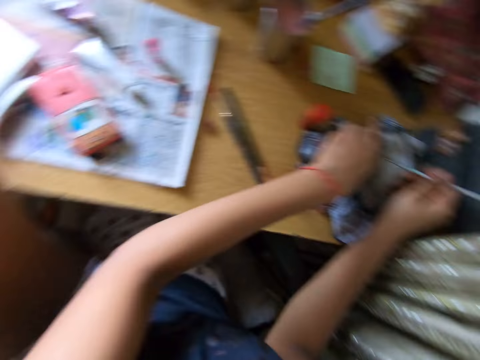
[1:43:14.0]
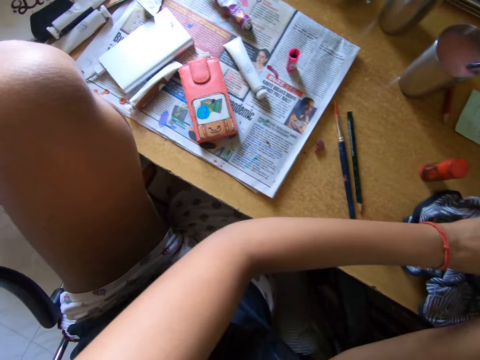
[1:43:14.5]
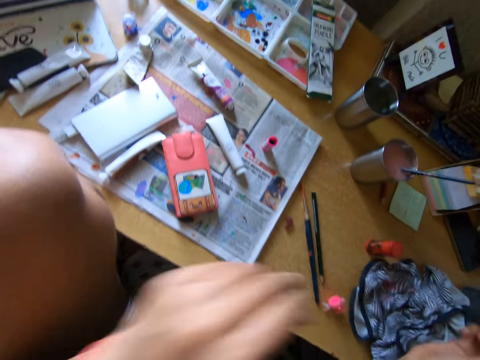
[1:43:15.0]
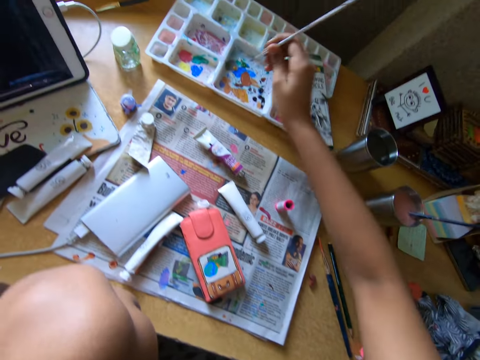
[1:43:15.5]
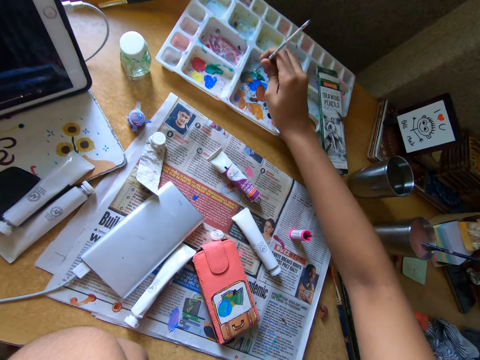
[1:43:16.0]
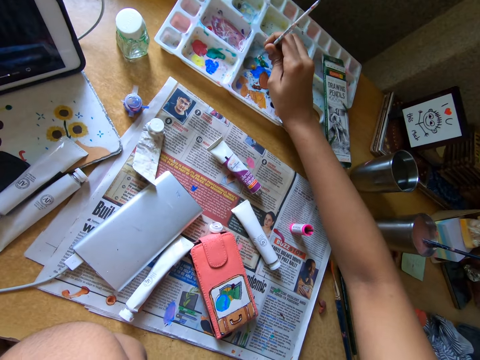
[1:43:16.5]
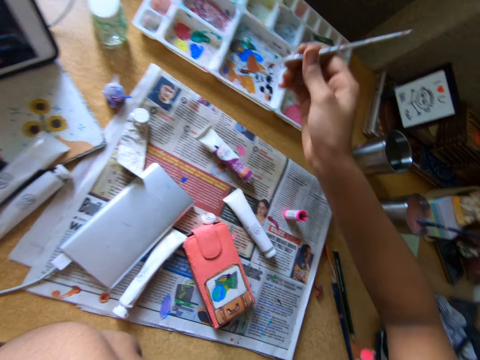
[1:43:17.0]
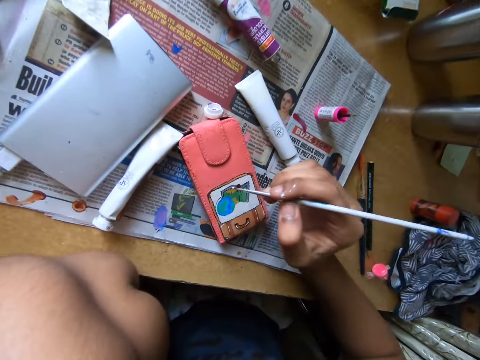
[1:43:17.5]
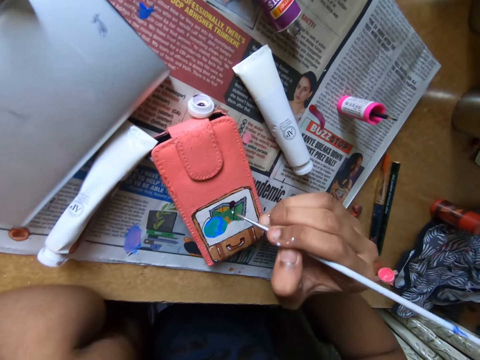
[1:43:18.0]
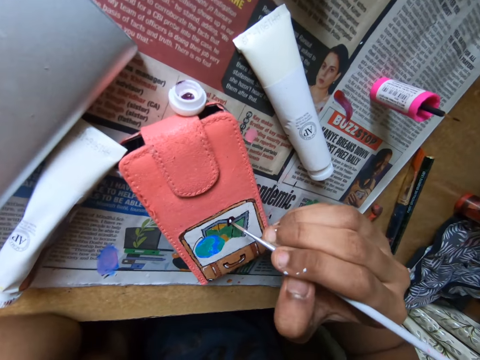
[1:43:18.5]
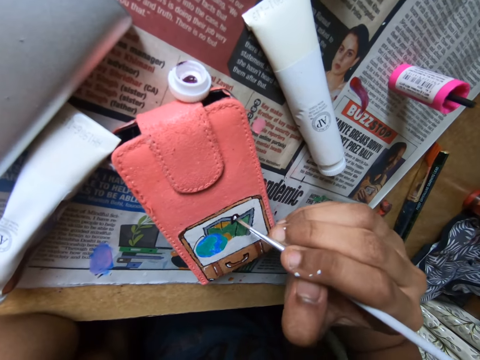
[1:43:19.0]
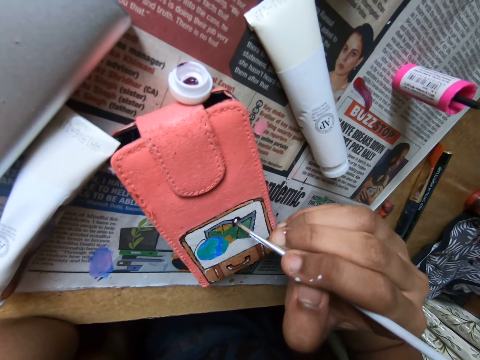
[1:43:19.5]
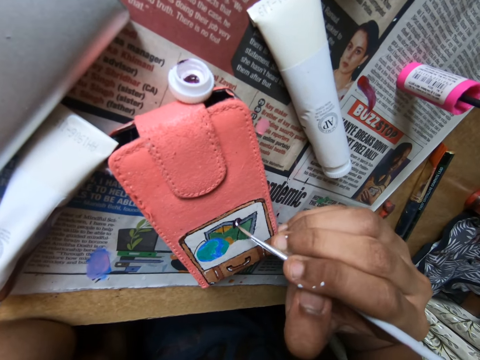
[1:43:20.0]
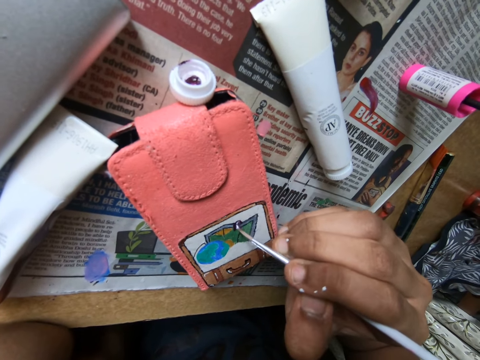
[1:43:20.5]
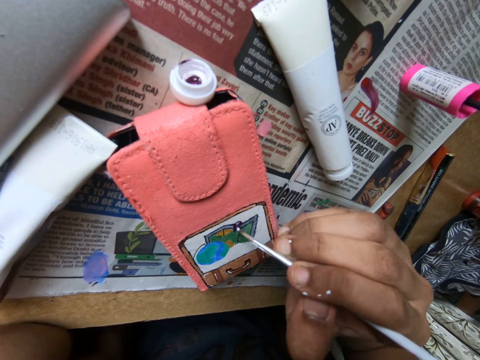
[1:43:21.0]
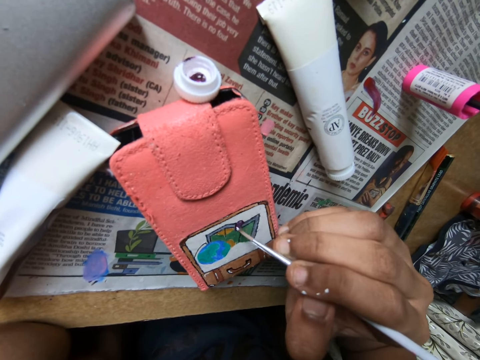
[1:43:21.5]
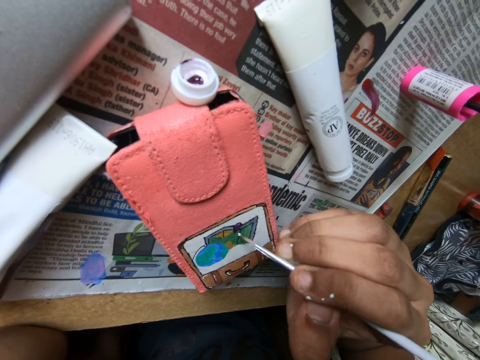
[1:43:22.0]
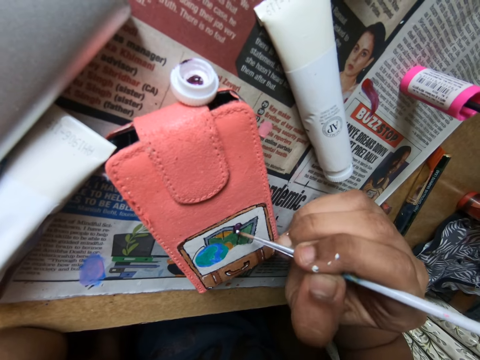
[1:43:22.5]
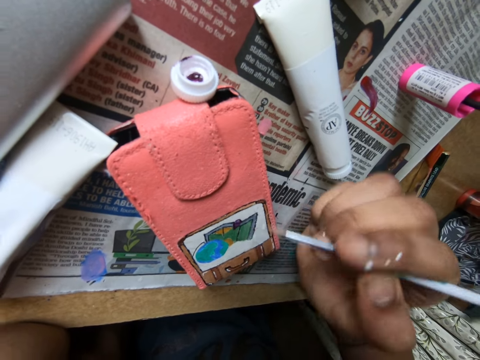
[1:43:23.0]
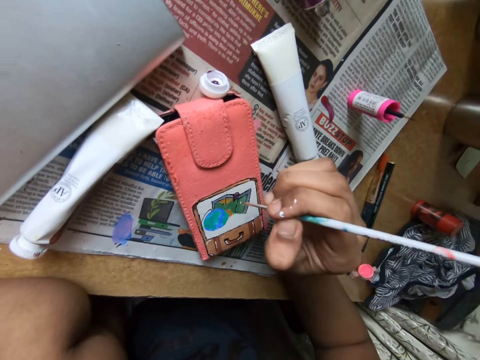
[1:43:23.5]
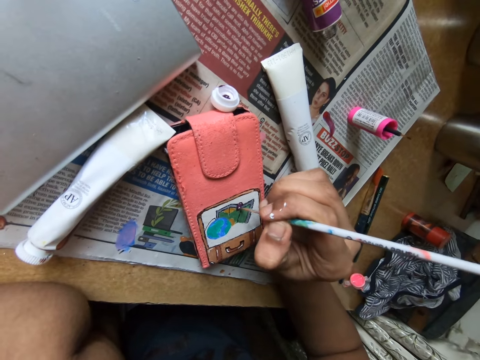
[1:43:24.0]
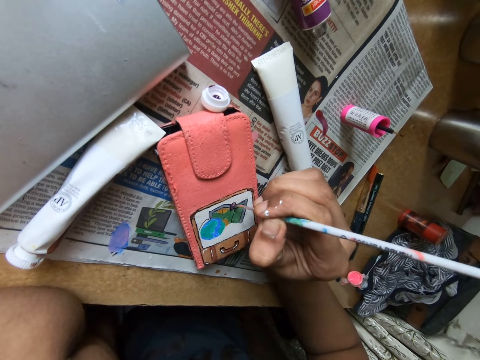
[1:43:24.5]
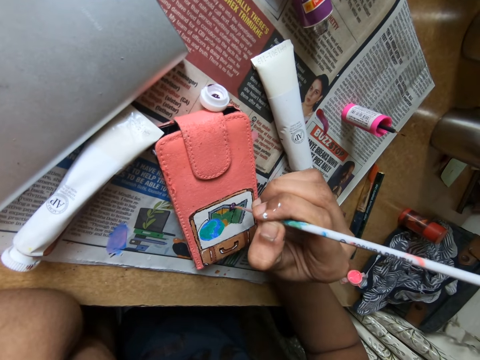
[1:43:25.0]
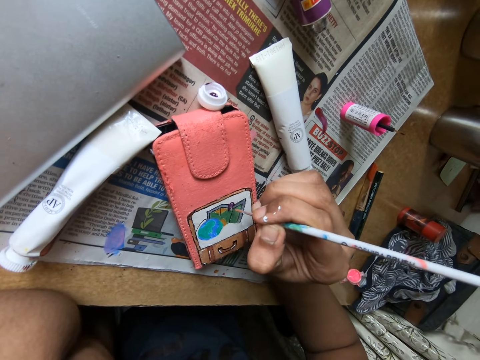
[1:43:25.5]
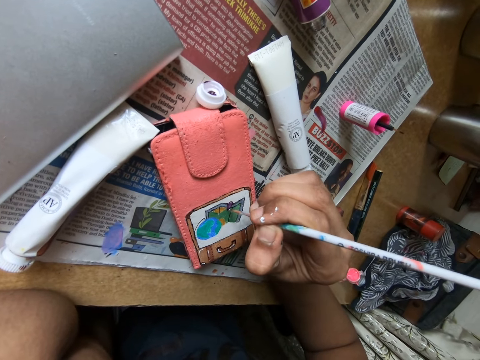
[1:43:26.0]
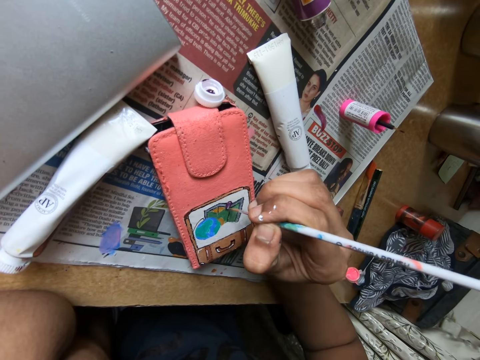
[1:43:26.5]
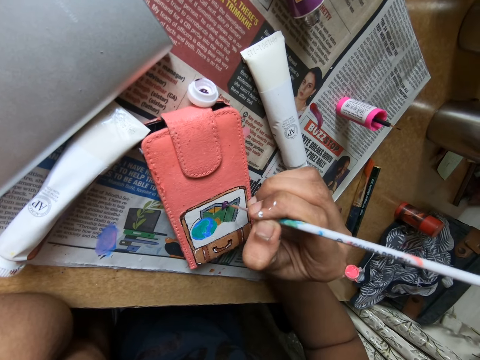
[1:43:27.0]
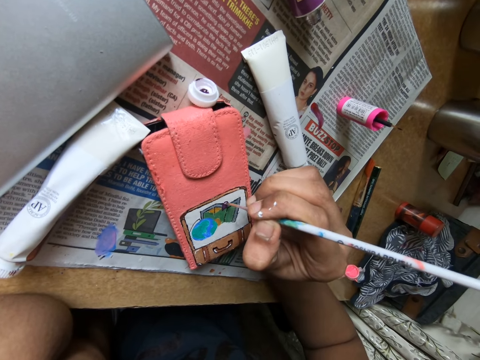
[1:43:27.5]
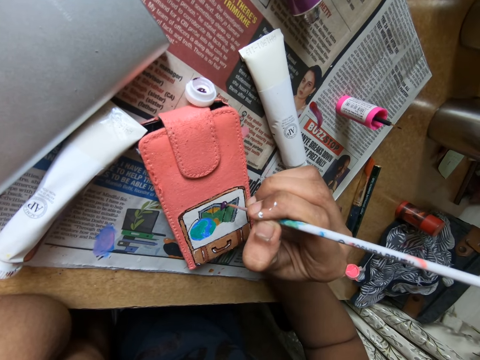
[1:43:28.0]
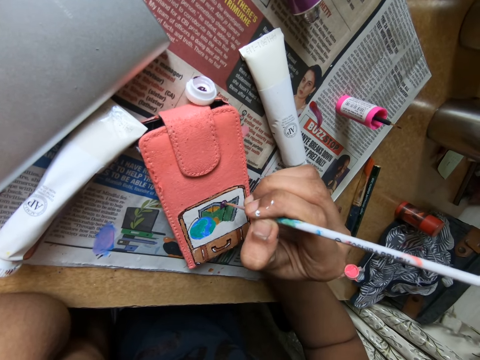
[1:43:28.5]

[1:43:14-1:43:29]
The camera wearer rubs the paint brush on a cloth on the table with both hands. She dabs the paint brush on a paint tray on the table with her right hand. She paints on the phone case on the table with the paint brush in her right hand.

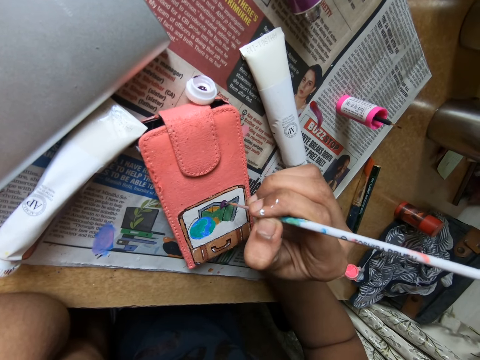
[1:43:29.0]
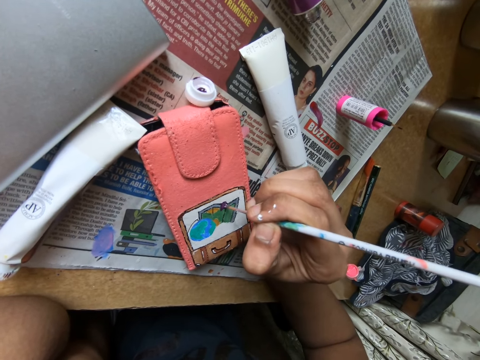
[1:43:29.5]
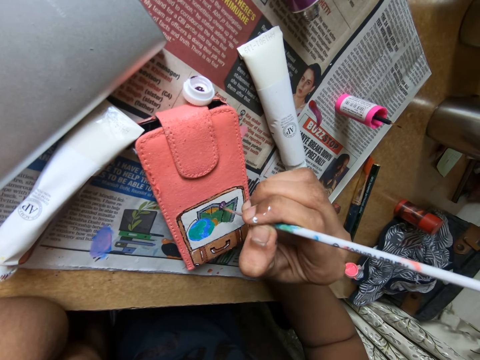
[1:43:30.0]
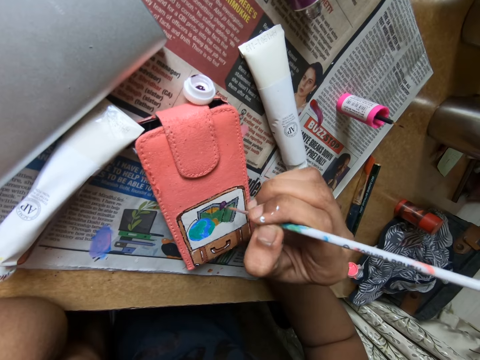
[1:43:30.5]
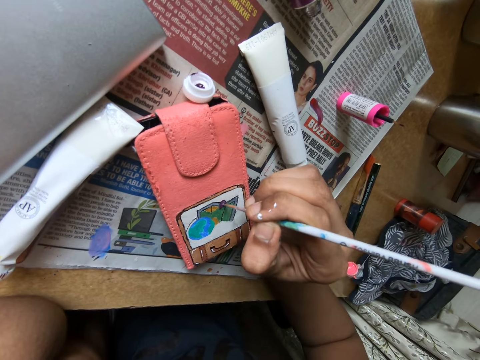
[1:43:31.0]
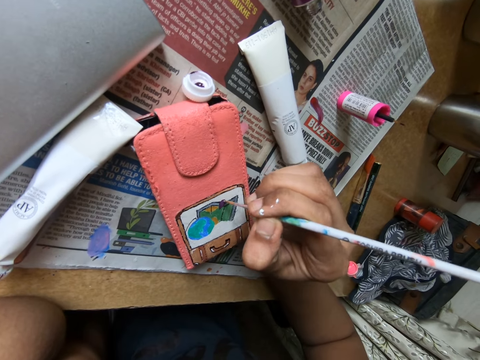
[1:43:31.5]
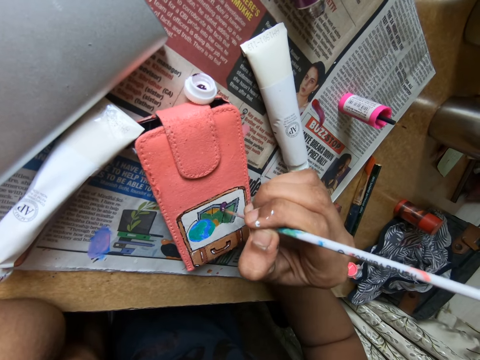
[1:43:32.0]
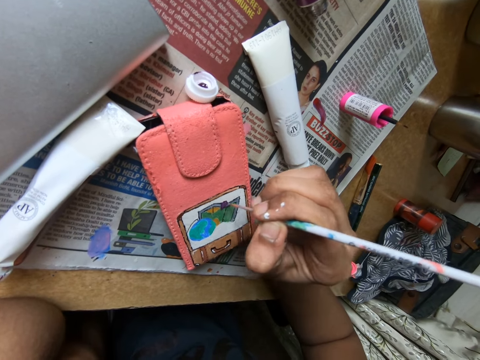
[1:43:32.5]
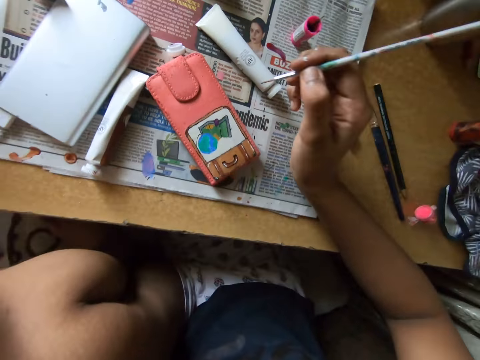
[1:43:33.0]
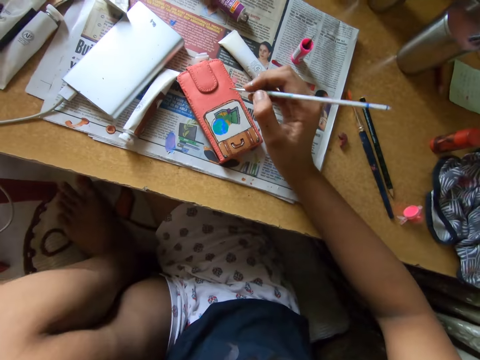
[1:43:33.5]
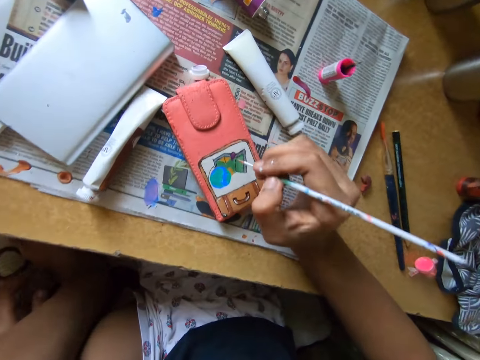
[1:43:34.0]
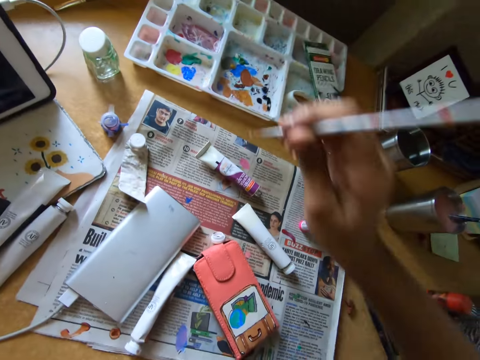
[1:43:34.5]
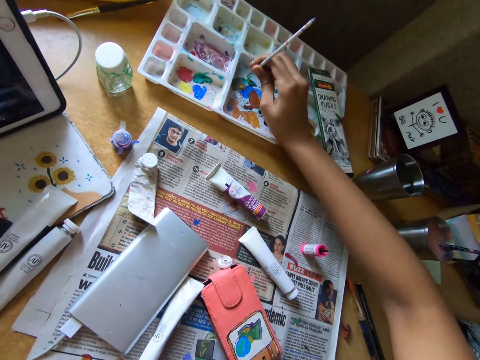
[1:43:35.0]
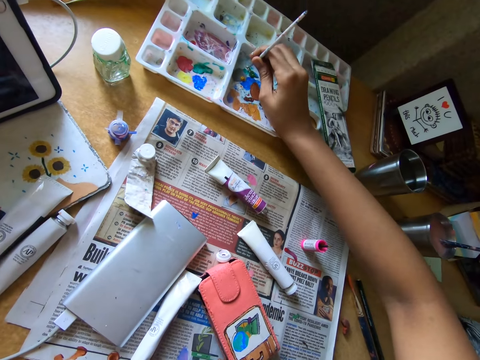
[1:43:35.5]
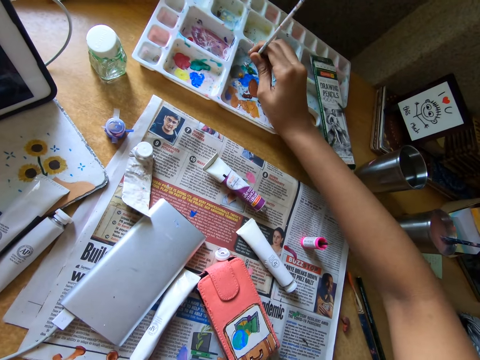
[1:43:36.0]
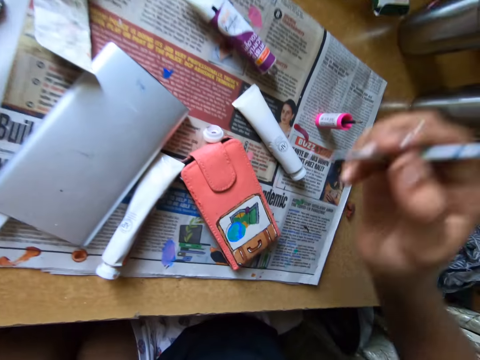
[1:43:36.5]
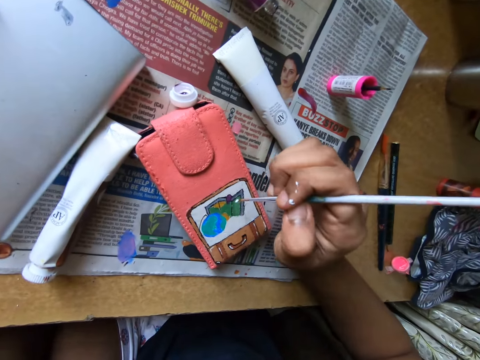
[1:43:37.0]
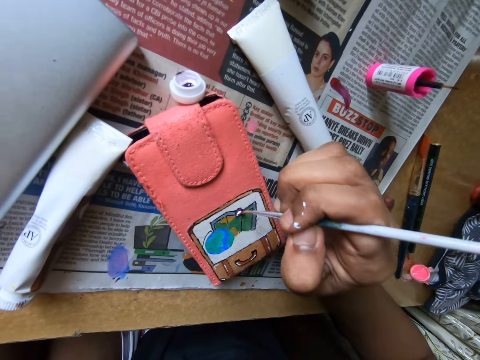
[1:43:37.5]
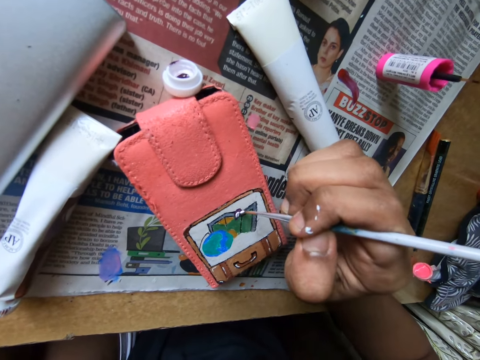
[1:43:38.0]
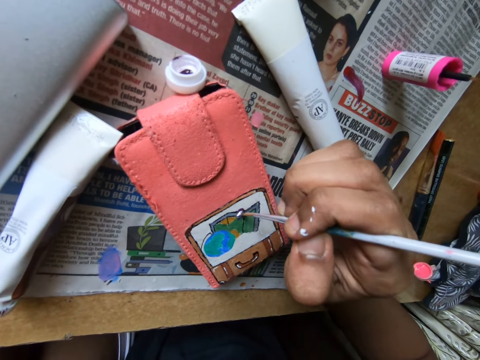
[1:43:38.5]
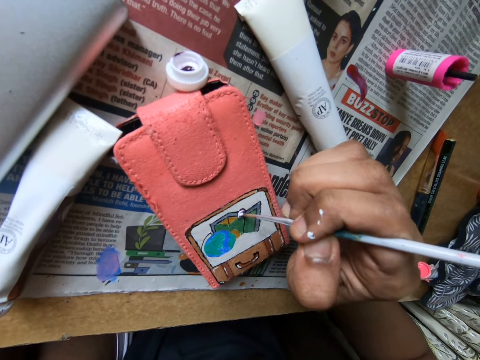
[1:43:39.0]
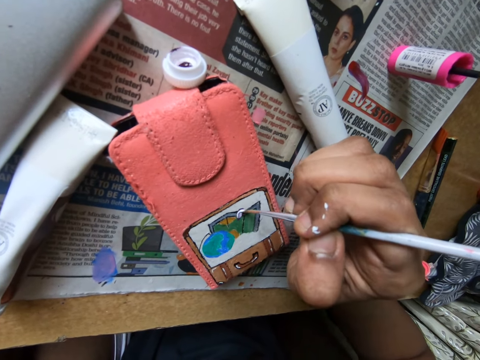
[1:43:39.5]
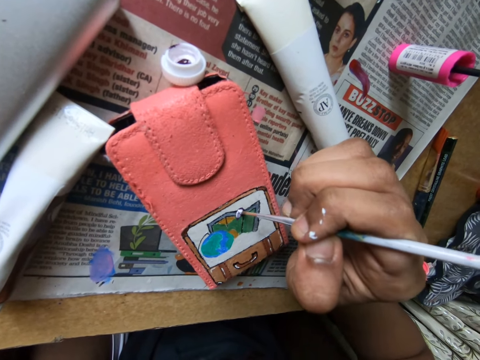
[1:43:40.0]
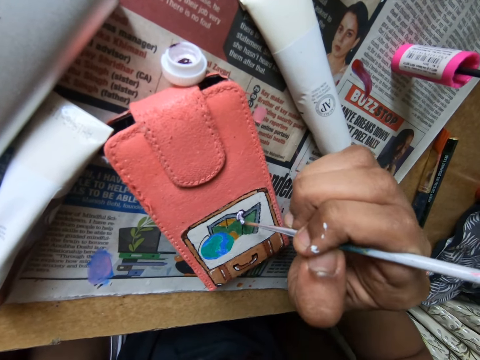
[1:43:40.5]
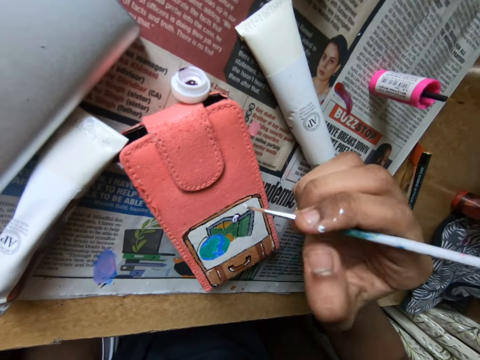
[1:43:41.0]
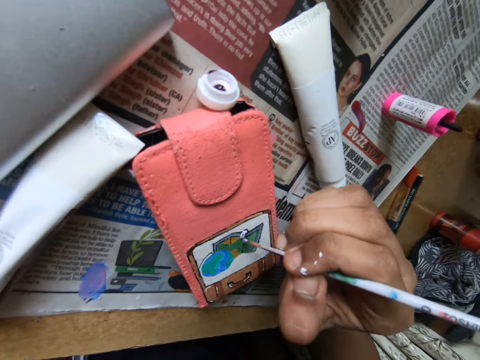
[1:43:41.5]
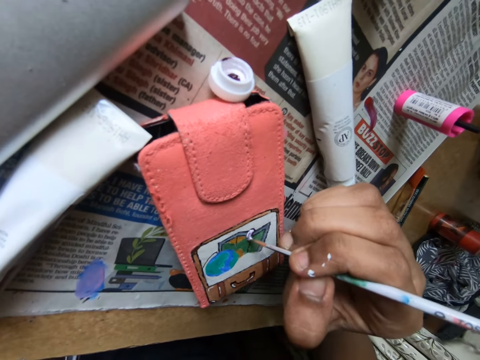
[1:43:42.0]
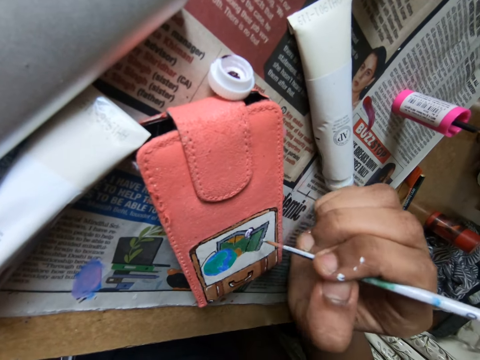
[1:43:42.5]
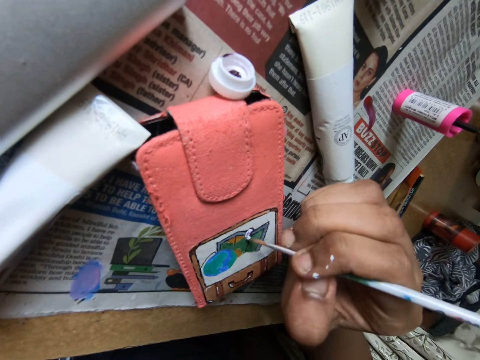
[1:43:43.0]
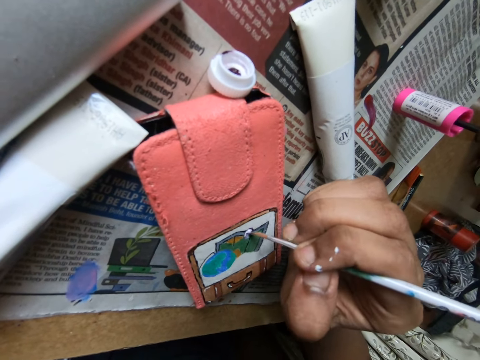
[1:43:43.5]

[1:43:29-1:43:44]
The camera wearer rubs the paint brush on a paint tray on the table with her right hand. She paints on the phone case on the table with the paint brush in her right hand.
